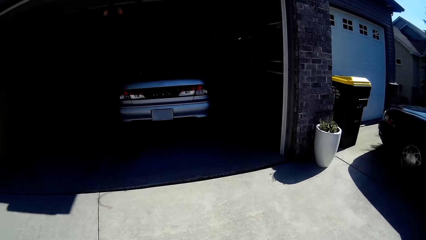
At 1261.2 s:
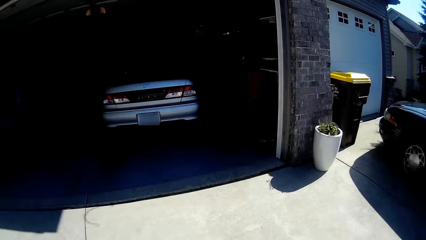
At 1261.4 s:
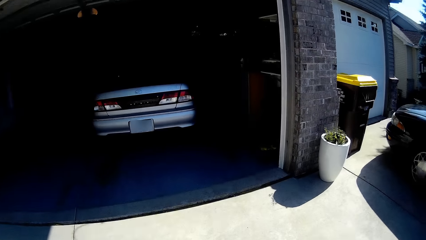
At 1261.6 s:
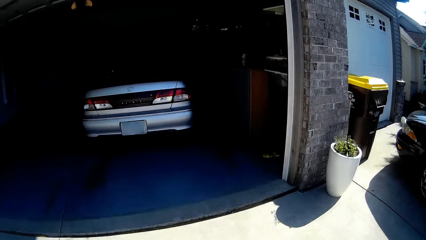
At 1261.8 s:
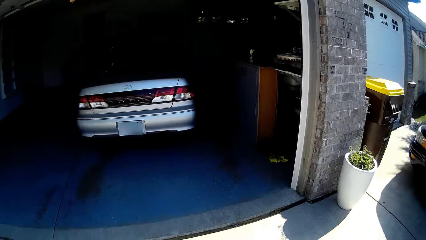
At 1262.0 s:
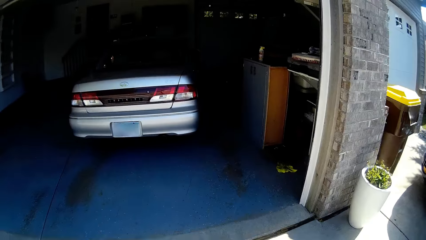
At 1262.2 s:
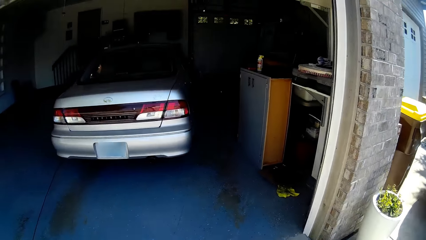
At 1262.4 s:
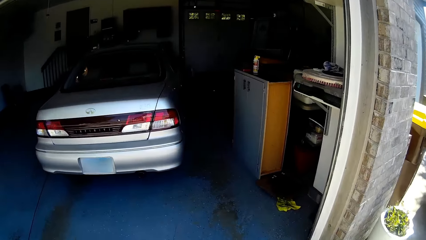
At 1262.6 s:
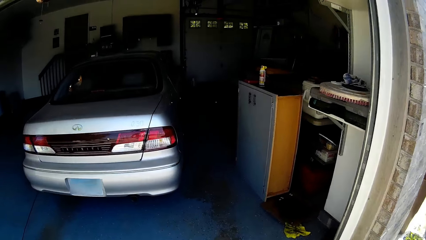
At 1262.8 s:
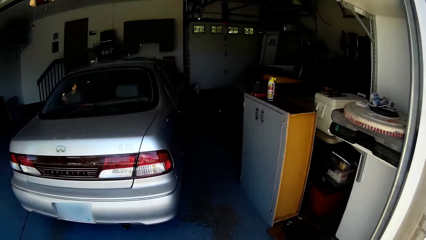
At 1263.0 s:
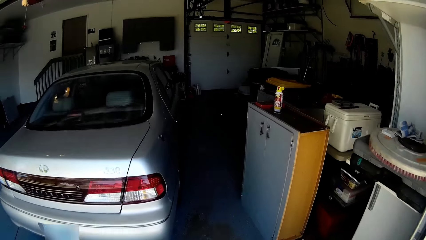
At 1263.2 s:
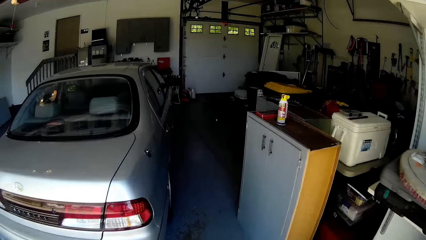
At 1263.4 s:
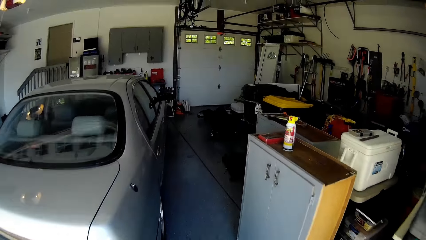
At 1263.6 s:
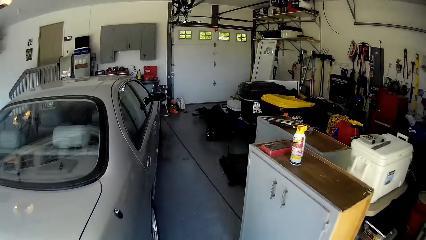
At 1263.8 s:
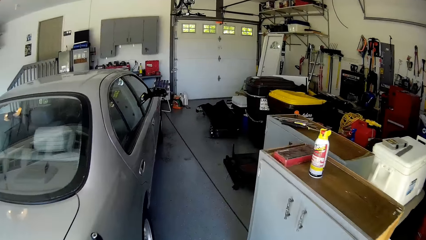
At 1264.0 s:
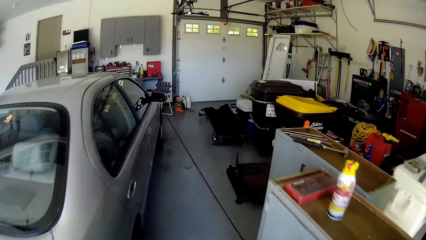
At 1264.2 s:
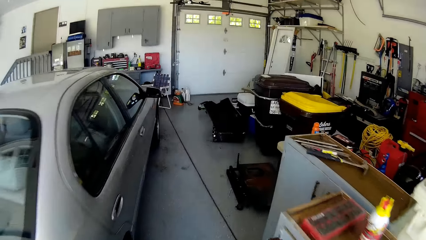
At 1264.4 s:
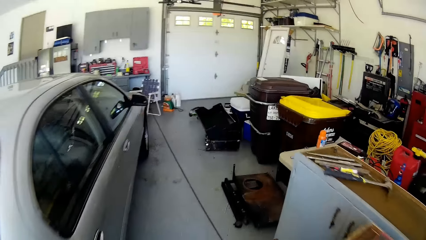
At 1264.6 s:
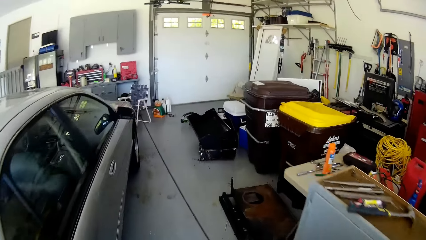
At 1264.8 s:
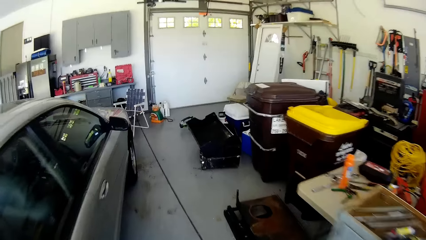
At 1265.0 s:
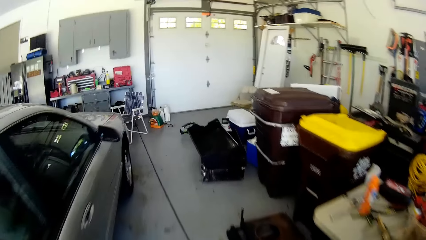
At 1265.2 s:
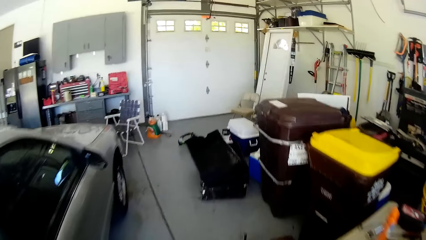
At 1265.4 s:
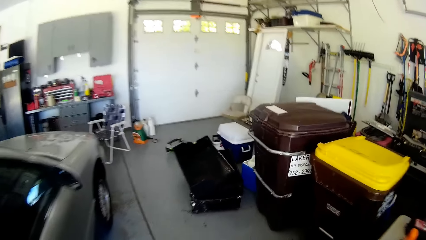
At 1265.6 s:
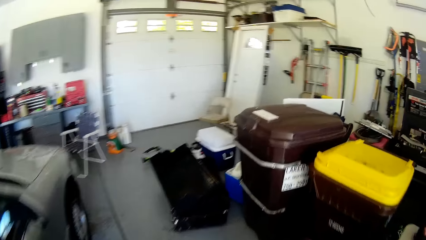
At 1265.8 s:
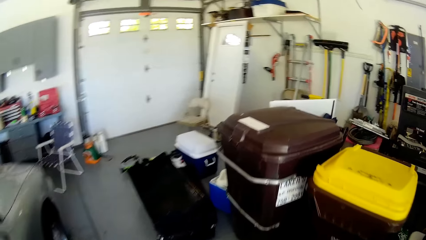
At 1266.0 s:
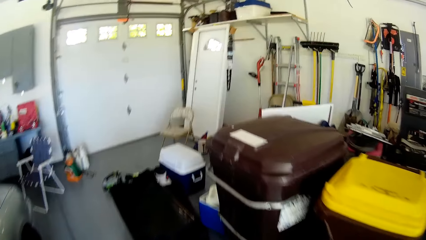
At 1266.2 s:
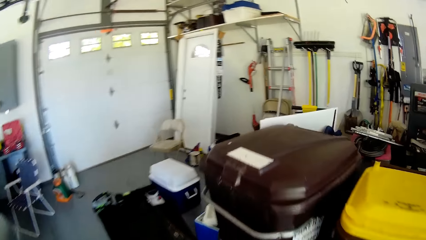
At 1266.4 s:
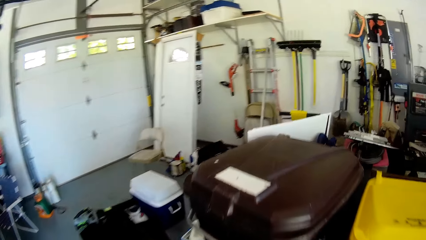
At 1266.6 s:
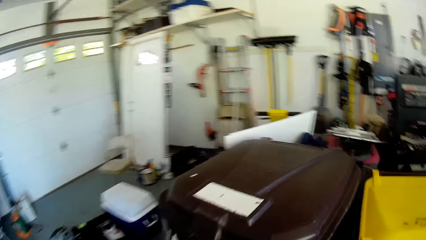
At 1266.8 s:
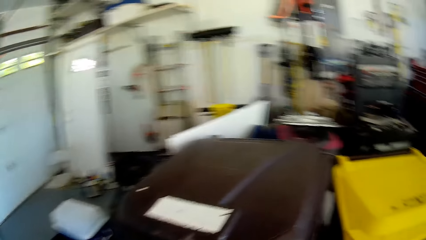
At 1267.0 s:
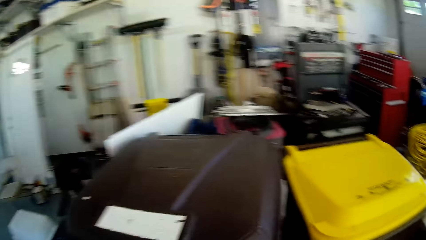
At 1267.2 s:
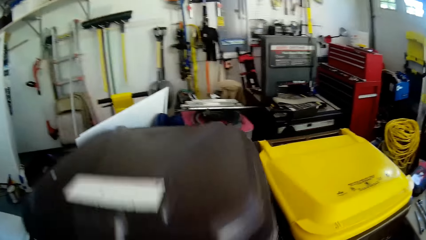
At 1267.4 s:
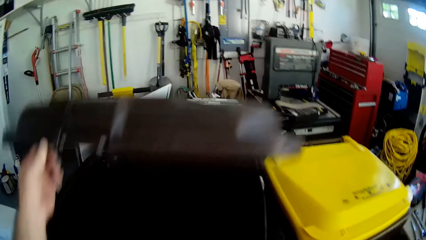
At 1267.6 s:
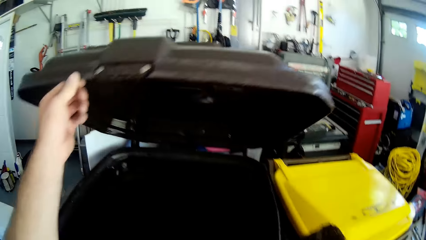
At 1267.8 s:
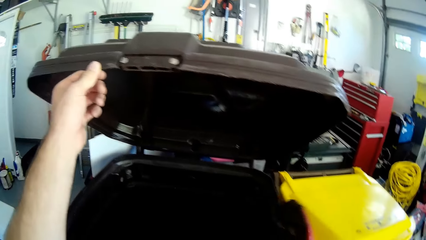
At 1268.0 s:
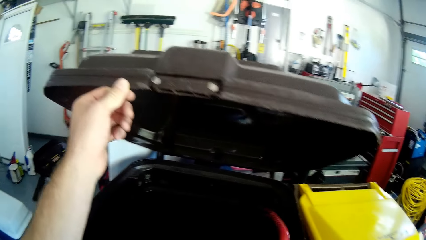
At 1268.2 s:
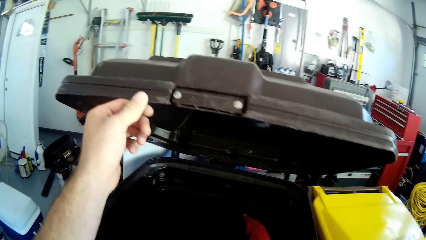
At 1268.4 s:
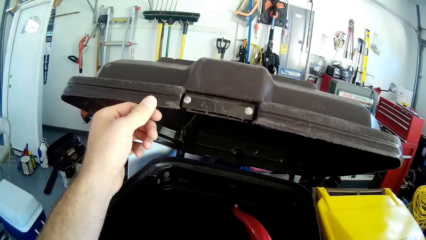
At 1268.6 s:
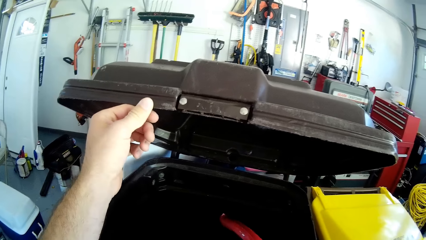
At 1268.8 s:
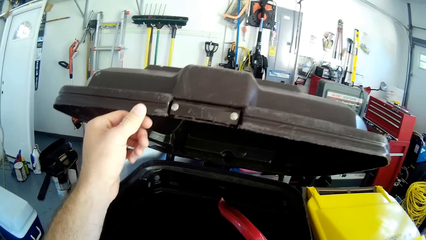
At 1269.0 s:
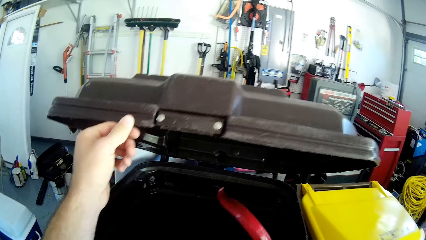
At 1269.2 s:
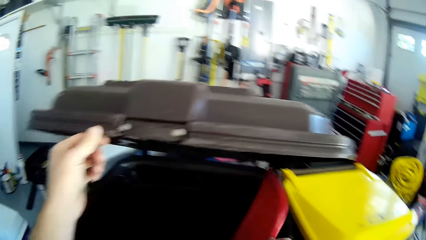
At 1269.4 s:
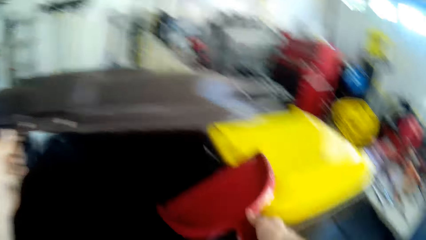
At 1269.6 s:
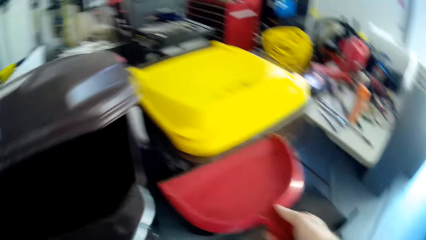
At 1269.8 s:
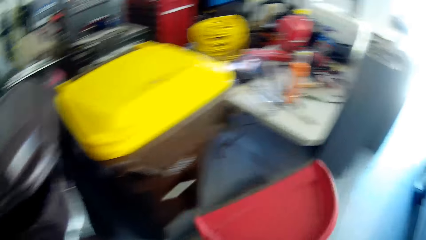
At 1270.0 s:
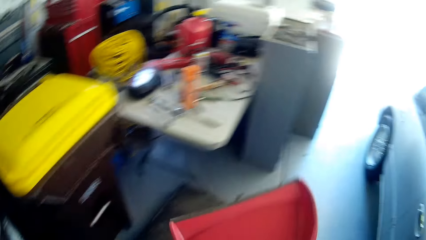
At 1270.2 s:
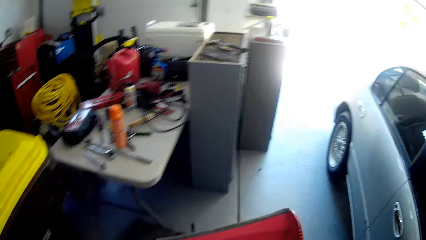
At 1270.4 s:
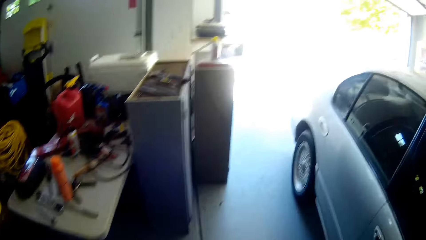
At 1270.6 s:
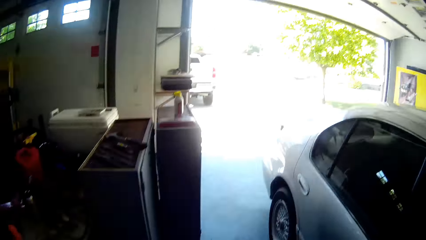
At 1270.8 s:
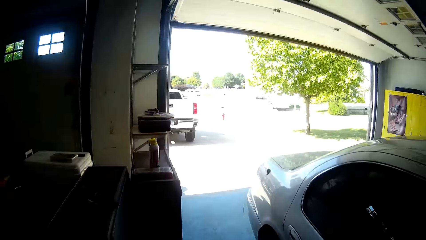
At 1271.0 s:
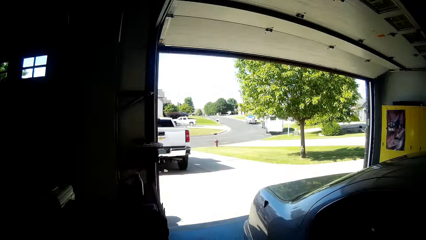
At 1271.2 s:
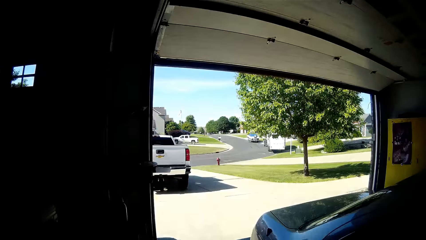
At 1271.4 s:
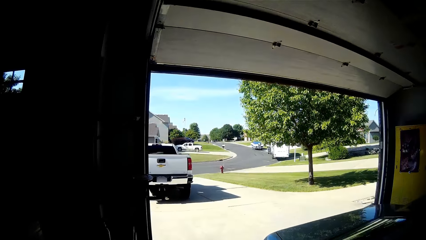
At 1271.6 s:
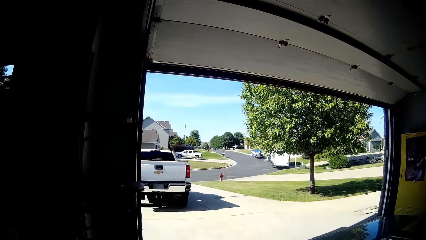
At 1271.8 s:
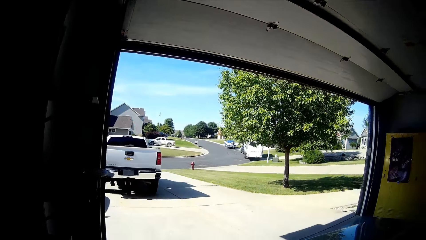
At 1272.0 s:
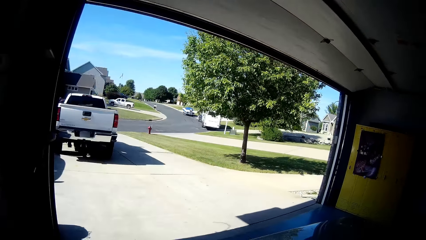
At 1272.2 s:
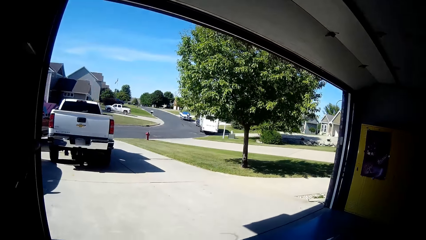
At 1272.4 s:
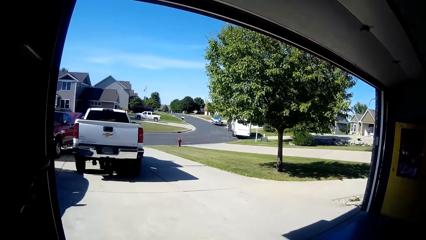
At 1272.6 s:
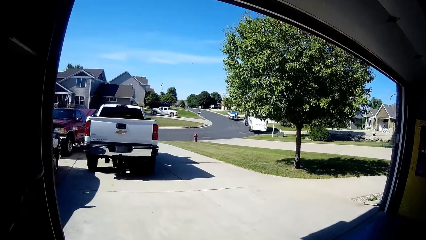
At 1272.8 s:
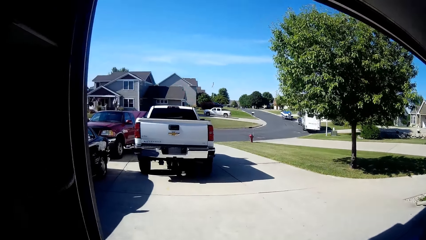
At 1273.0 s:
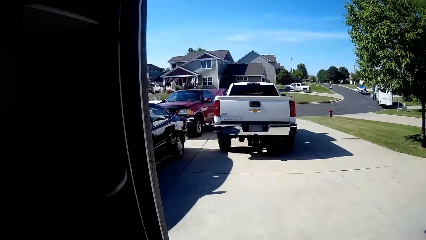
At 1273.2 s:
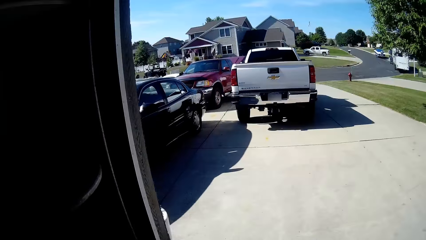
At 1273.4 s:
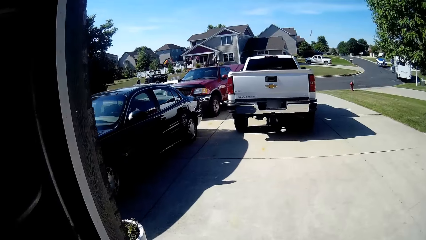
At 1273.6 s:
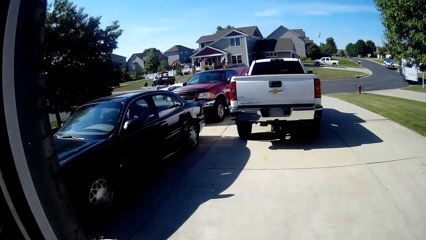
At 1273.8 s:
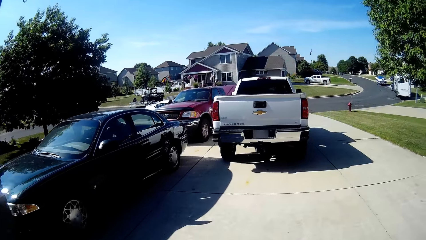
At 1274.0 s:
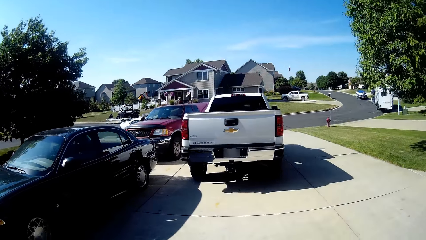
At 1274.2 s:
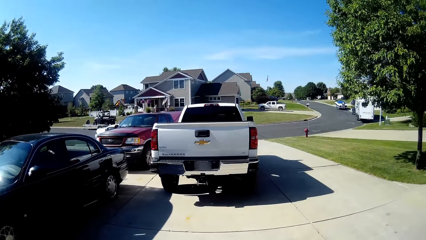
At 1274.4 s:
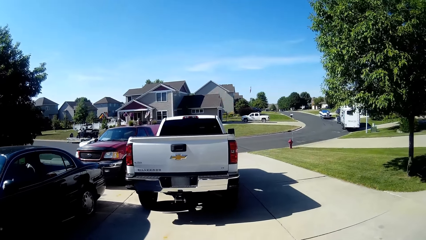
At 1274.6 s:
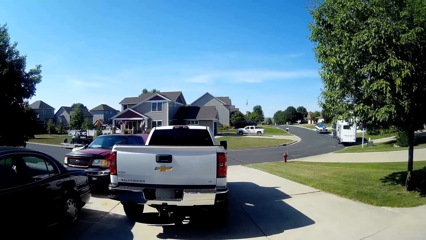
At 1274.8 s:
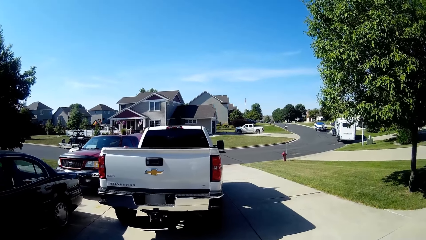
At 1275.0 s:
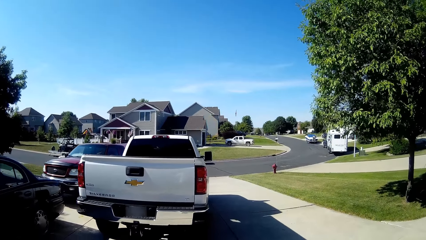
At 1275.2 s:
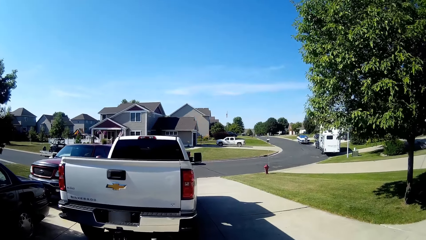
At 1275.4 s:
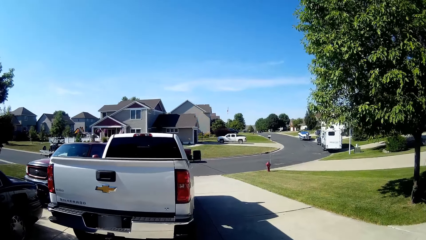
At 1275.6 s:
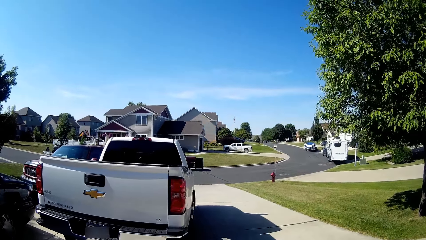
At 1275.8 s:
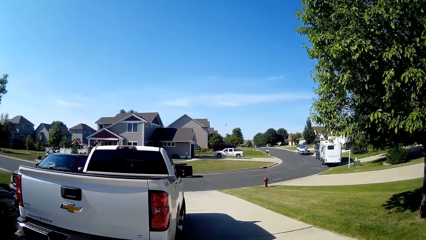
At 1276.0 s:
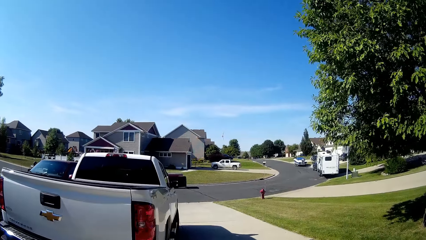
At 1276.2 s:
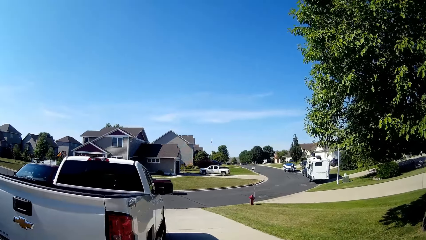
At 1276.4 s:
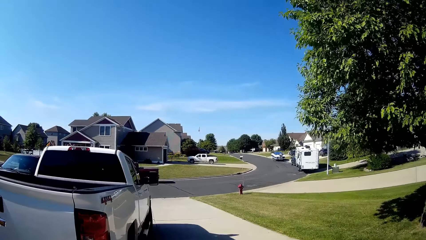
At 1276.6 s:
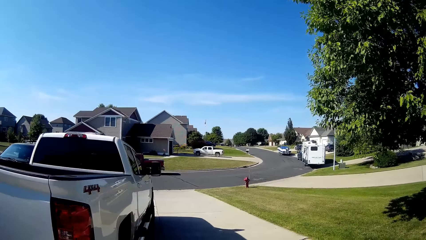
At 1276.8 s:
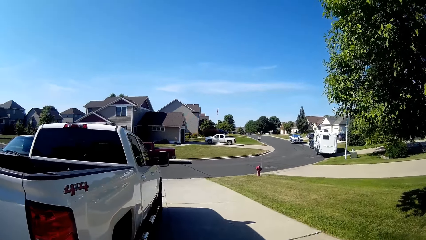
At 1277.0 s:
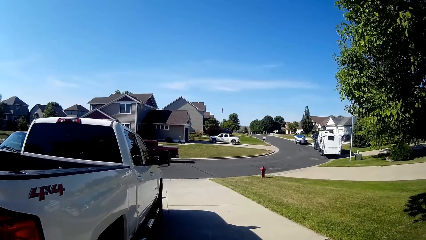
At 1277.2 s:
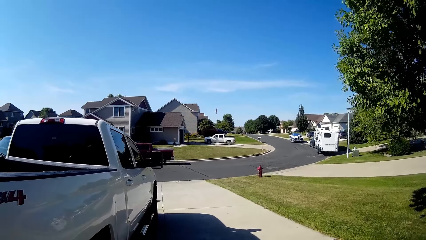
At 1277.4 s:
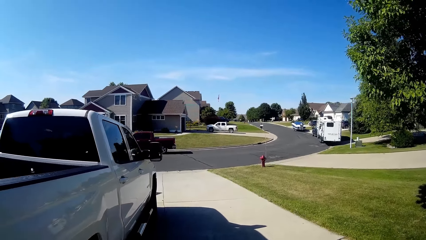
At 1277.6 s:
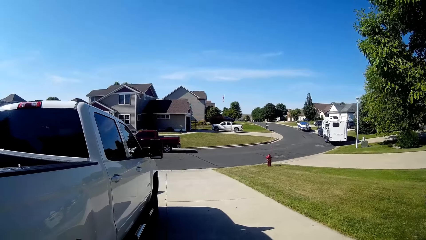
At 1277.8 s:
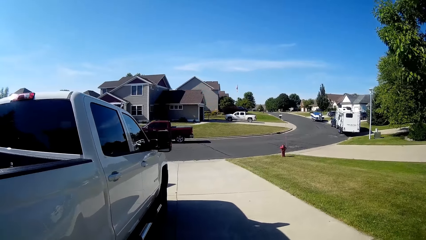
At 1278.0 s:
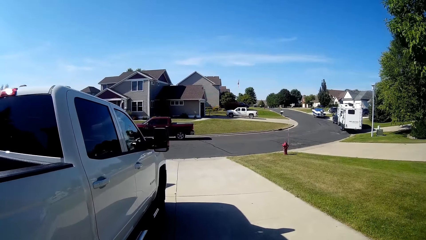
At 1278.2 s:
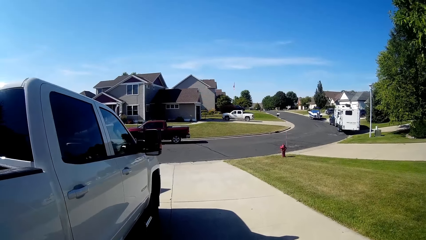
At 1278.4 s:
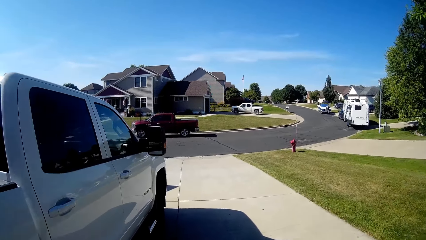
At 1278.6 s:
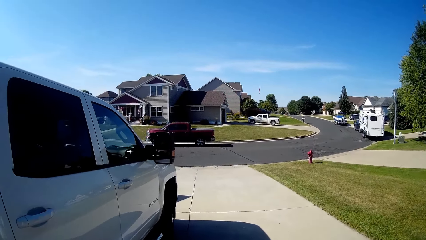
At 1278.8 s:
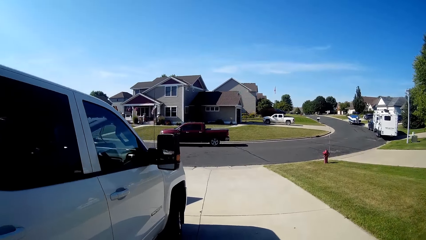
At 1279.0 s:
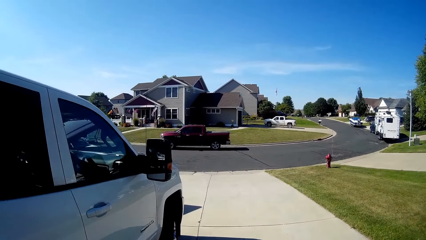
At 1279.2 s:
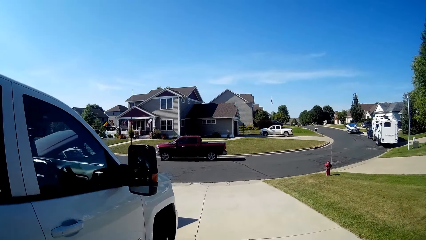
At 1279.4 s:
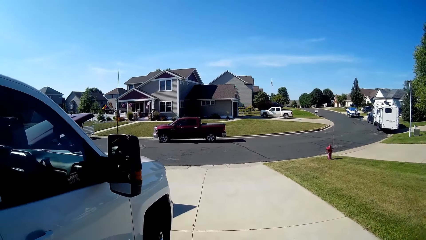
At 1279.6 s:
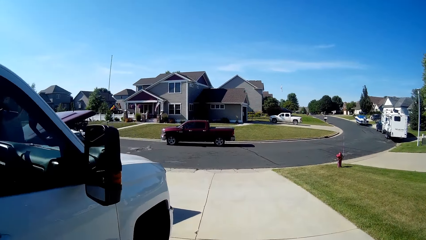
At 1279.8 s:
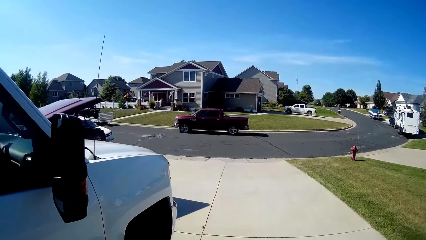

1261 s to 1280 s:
The camera wearer enters the garage and walks in the garage. They open the garbage bin or trash bin lid. They pour soil dust into the garbage bin. They close the trash bin. They walk outside the garage towards the pickup truck. They walk on the driveway.
